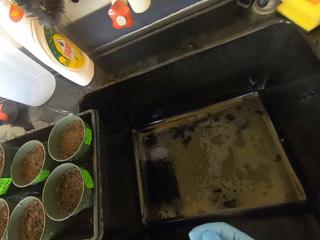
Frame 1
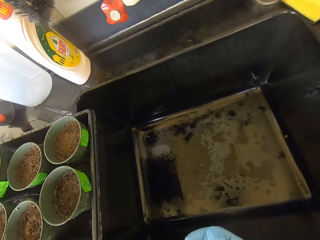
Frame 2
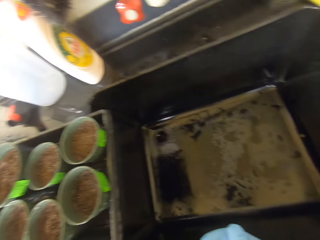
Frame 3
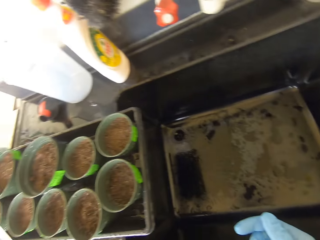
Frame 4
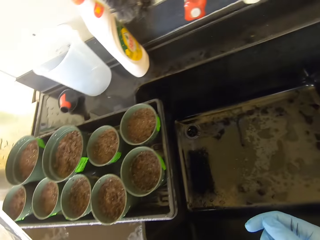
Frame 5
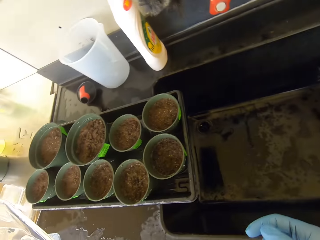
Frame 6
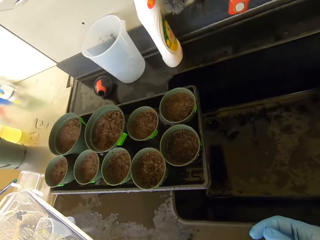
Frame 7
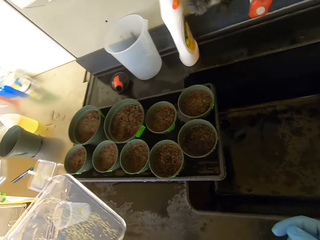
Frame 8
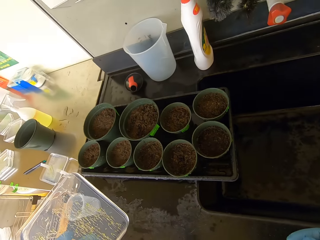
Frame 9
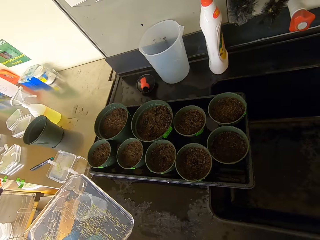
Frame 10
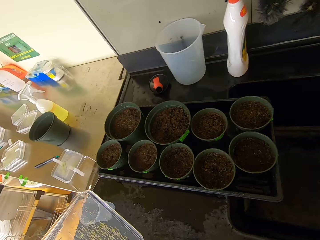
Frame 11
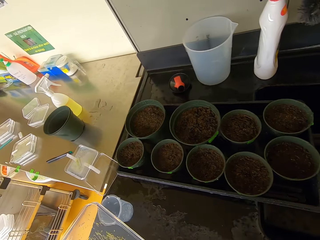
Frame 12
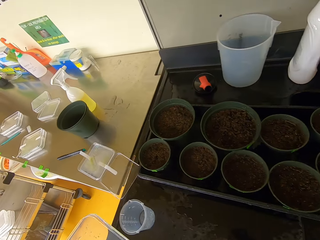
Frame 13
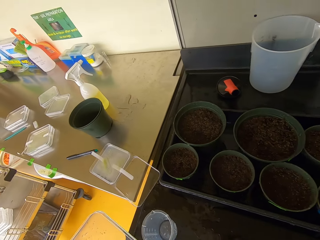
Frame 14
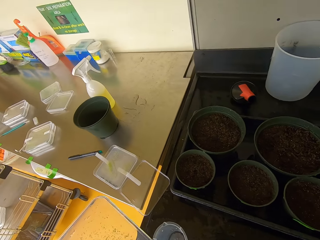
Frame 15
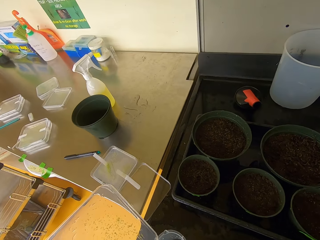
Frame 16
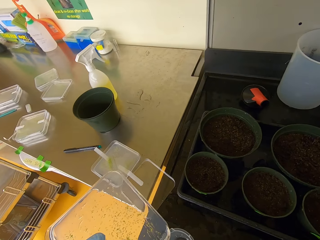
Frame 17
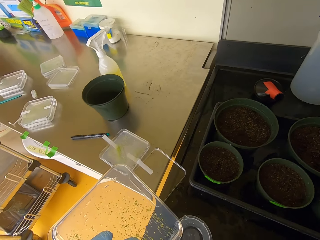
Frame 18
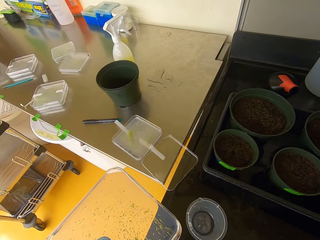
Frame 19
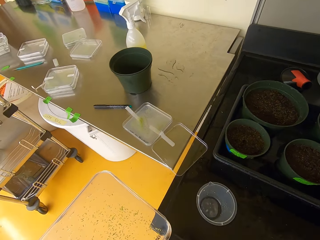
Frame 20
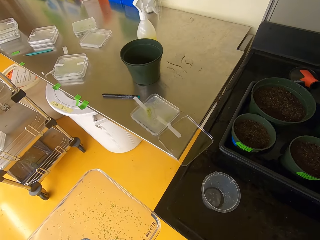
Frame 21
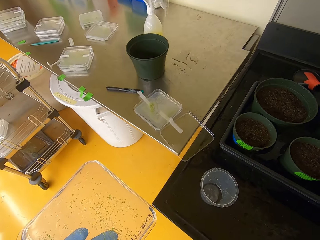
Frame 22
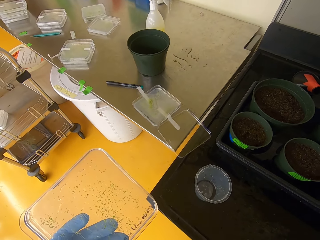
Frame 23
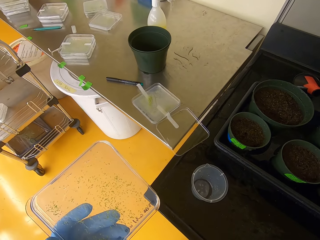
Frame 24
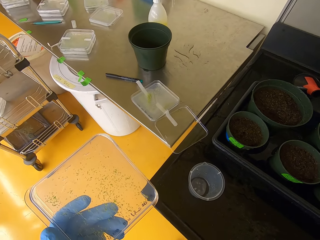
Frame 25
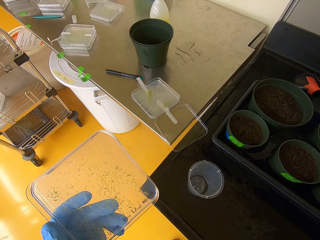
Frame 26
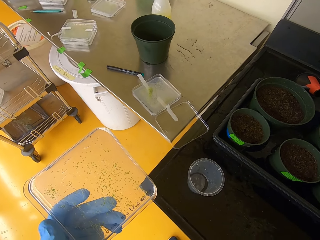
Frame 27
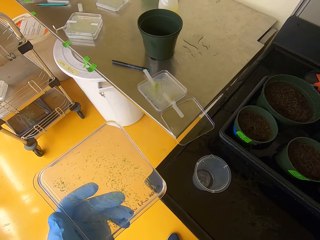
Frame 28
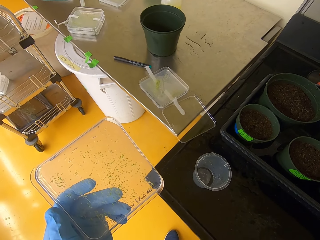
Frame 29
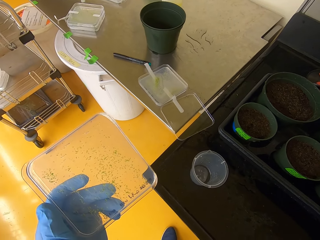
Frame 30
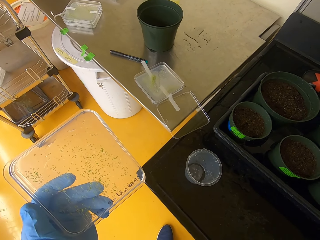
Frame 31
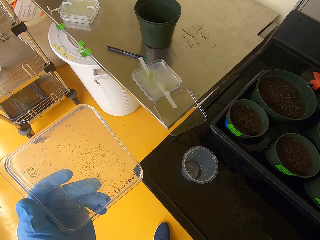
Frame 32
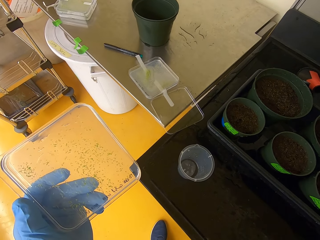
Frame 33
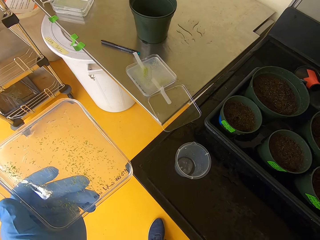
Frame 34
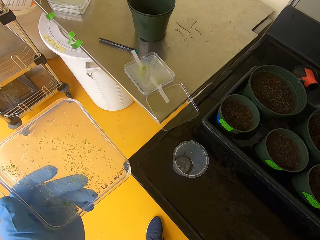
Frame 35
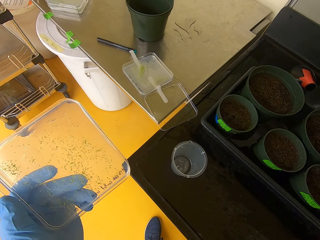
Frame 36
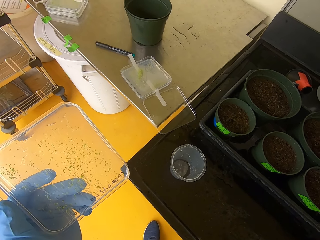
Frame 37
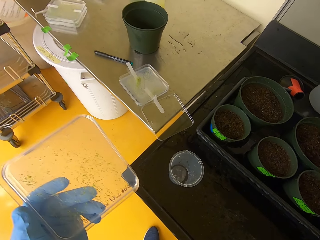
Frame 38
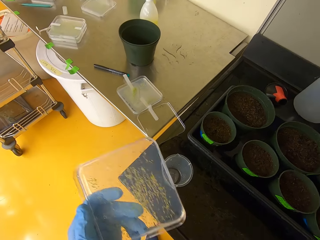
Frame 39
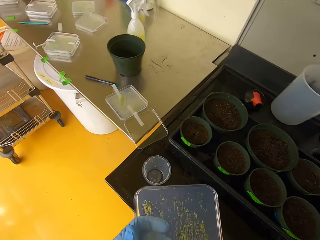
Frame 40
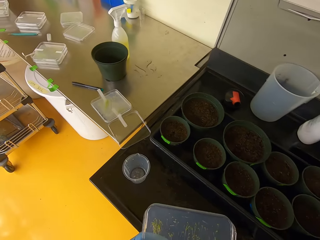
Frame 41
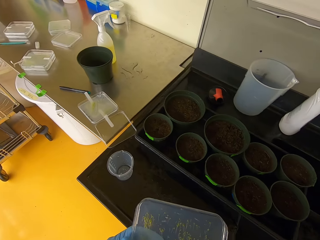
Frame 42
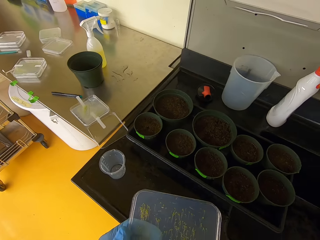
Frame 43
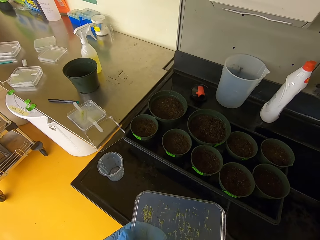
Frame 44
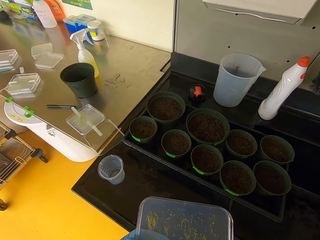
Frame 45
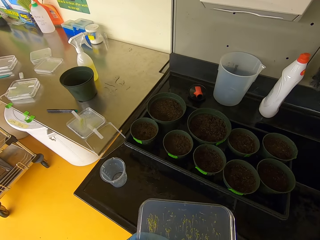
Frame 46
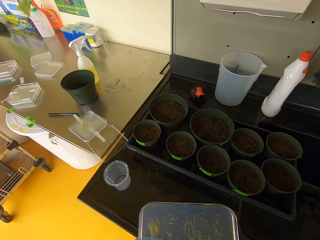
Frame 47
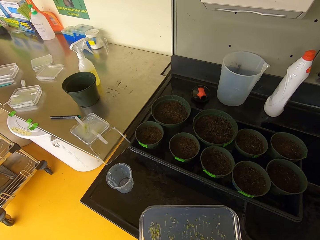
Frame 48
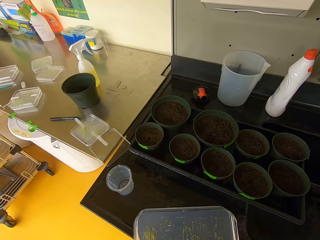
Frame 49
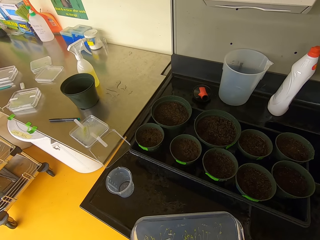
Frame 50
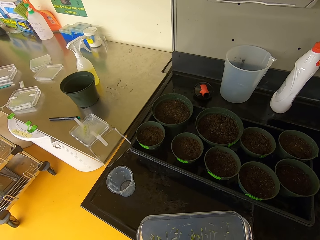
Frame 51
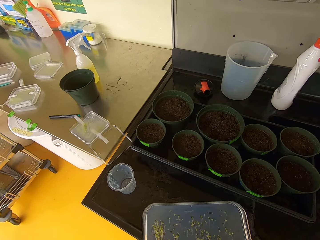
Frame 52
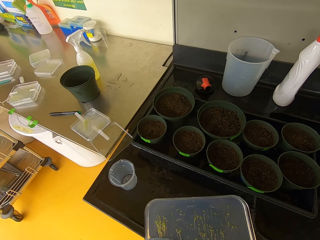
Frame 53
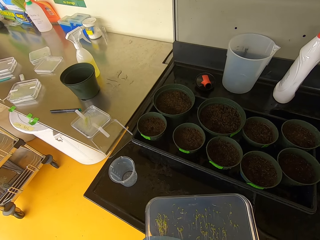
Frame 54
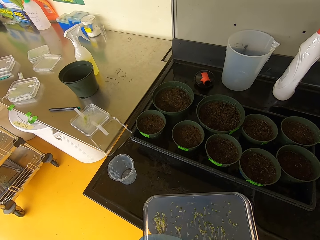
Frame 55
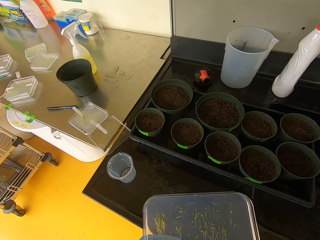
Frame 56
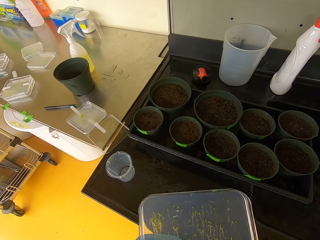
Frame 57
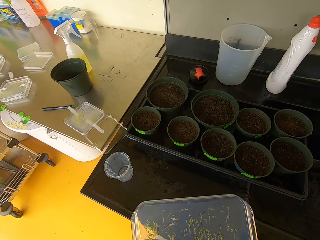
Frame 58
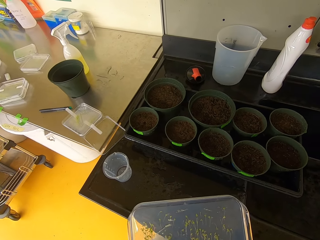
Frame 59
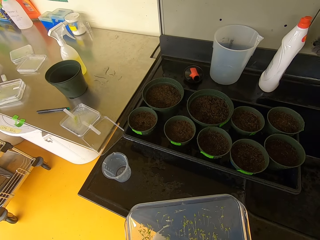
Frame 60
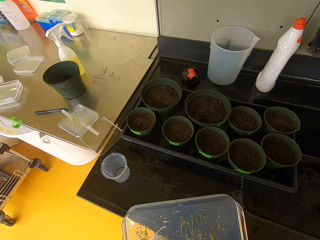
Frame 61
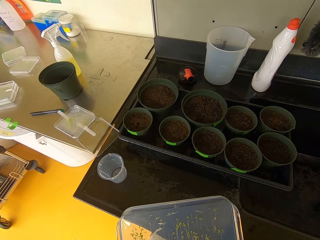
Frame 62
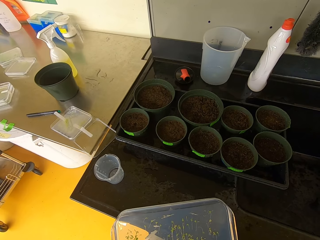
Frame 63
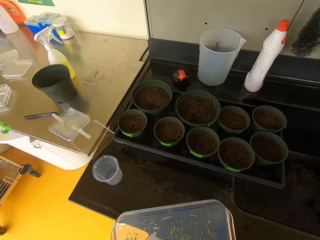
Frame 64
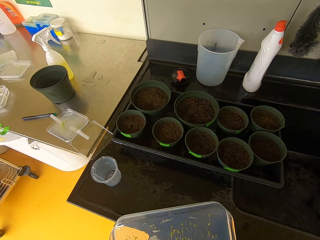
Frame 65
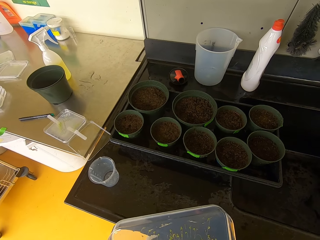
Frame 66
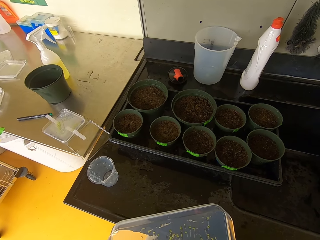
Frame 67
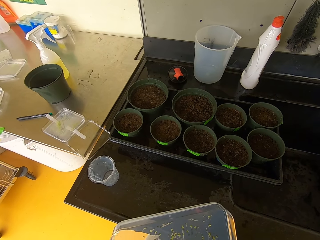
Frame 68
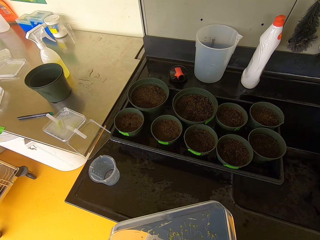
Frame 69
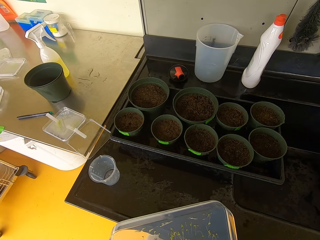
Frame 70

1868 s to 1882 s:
The camera wearer stares at the seed holder. They move the case. They select a seed from the seed holder.

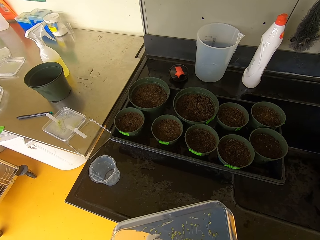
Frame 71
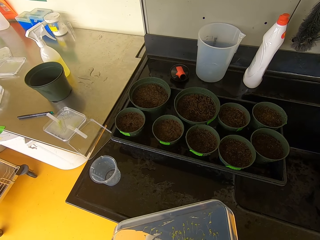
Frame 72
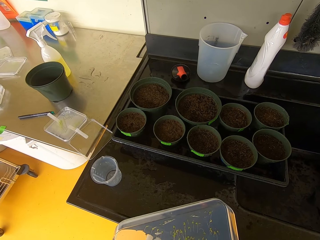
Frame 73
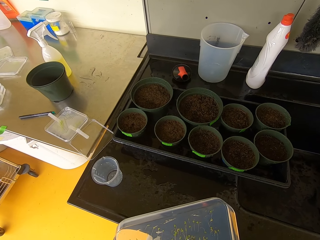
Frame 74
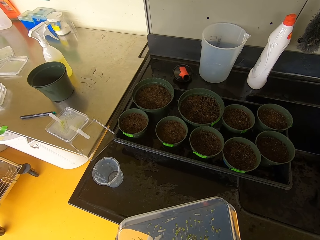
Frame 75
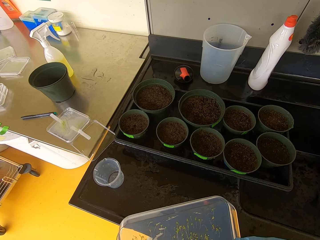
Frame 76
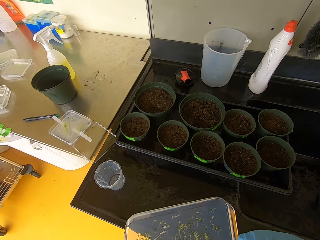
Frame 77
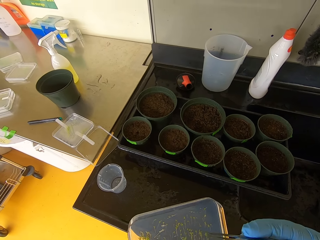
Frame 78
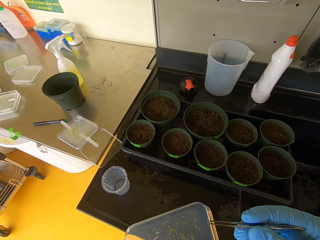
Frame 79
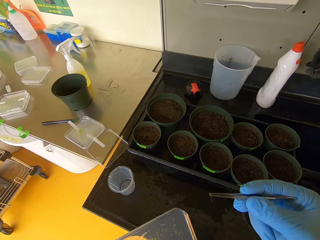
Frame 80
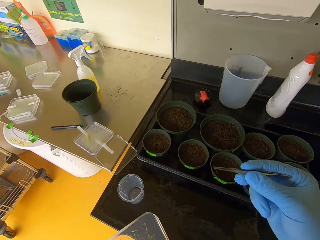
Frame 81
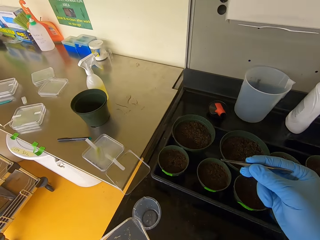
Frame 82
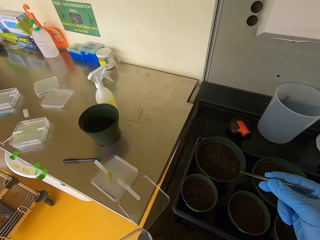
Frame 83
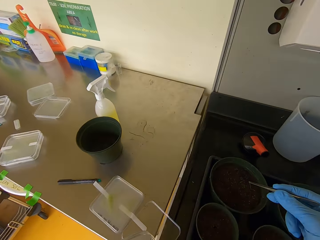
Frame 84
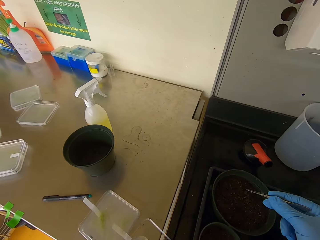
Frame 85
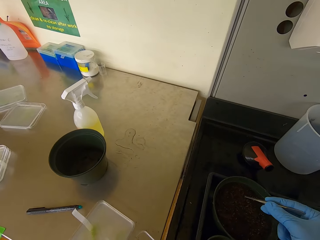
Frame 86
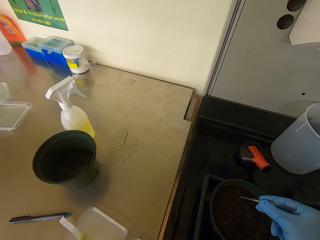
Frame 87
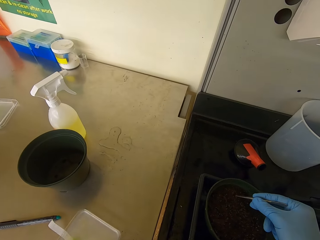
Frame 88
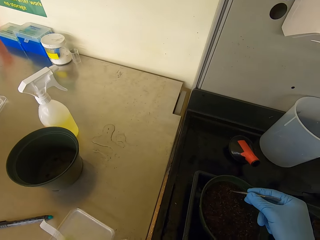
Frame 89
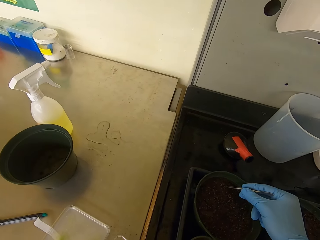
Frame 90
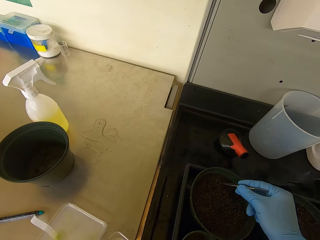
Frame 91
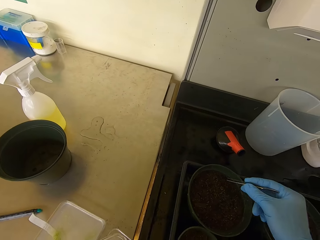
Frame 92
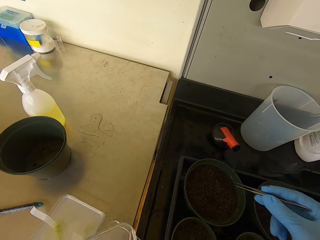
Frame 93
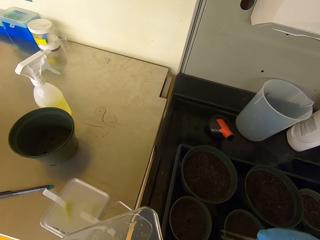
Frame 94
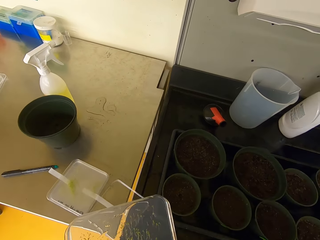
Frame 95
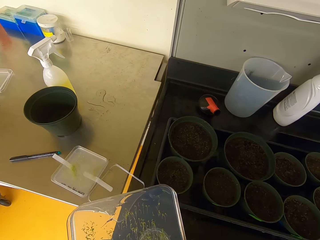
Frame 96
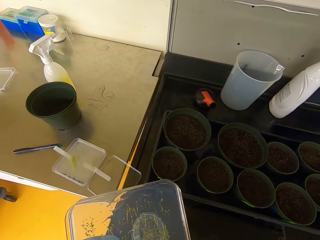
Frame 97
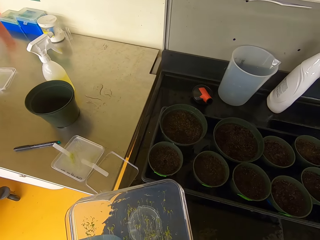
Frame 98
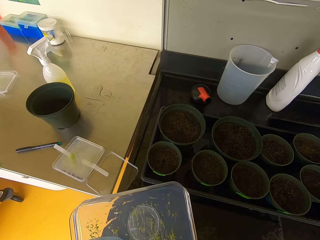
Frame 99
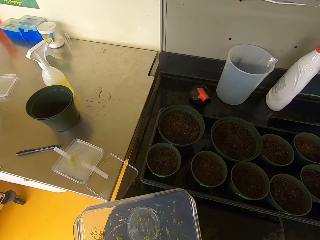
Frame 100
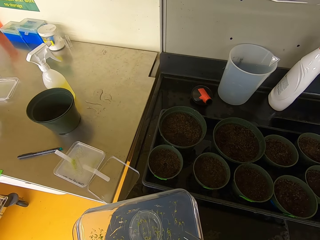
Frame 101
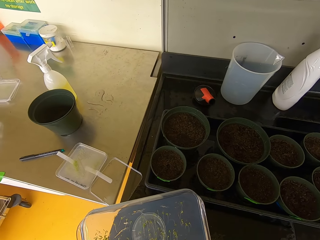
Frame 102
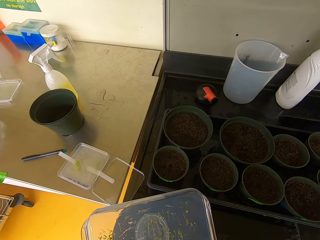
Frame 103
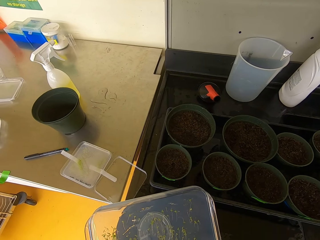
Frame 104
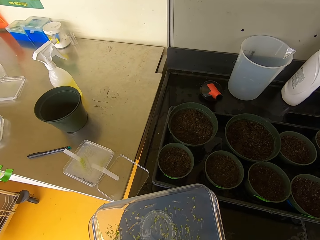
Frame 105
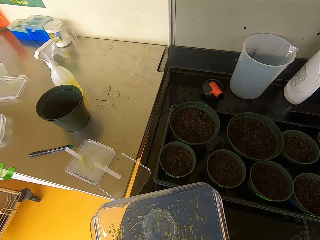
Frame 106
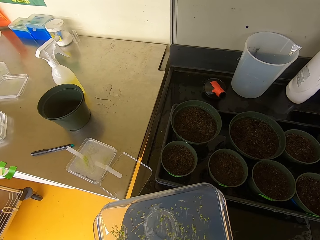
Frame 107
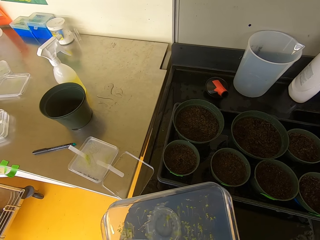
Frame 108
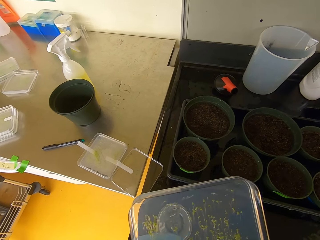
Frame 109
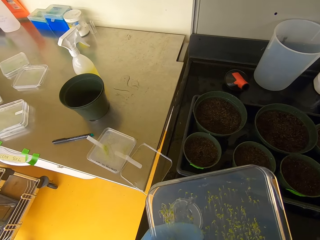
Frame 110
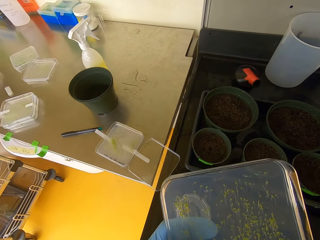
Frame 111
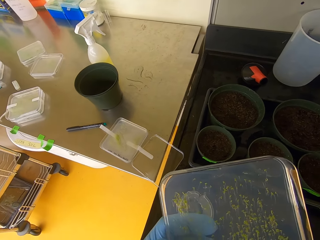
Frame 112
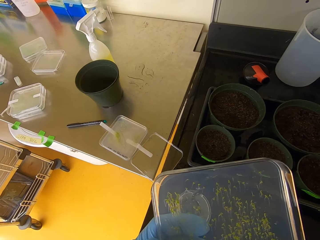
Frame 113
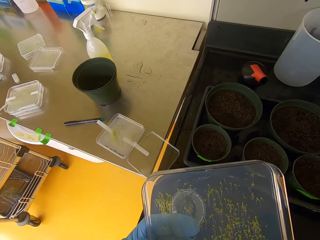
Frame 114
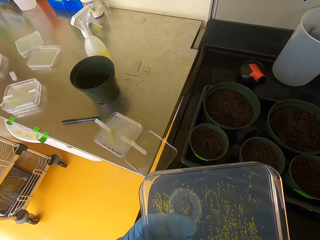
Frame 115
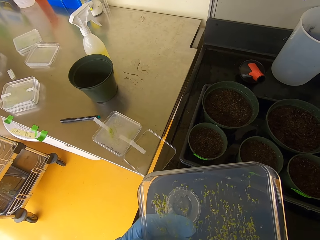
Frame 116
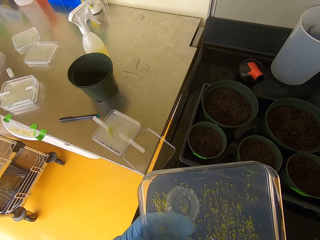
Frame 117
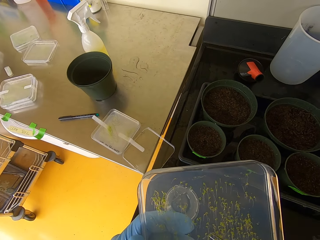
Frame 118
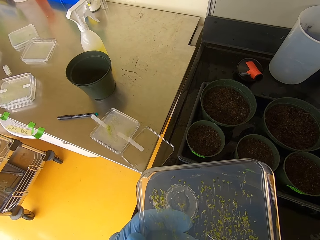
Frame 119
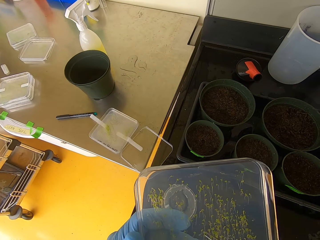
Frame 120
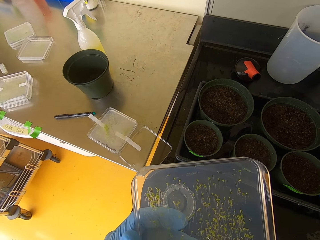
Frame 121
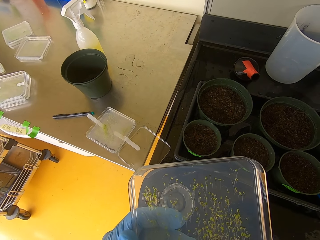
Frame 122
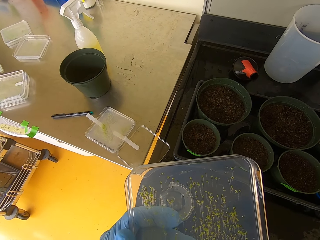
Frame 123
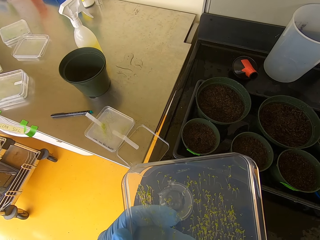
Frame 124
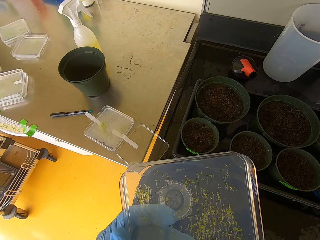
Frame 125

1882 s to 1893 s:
The camera wearer picks a seedling. They put the seedling into the soil. They lift their hand. They select a seed from the seed holder.
